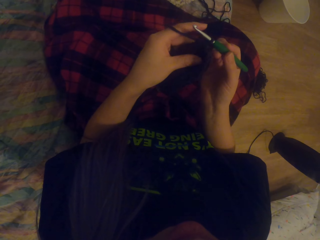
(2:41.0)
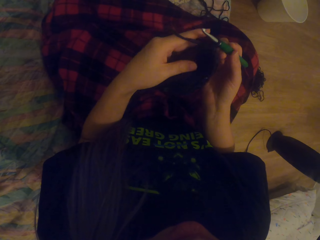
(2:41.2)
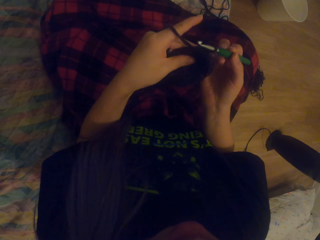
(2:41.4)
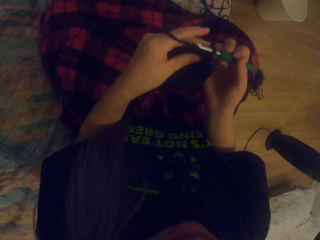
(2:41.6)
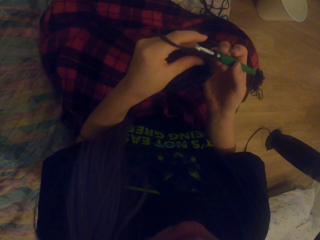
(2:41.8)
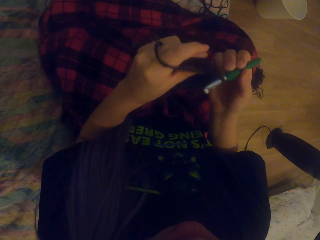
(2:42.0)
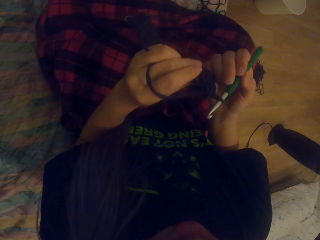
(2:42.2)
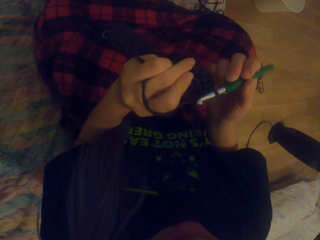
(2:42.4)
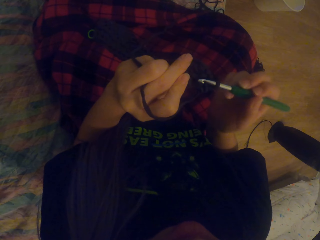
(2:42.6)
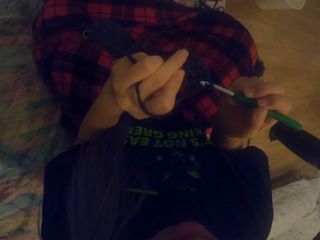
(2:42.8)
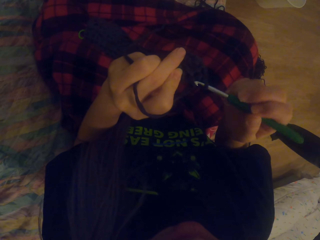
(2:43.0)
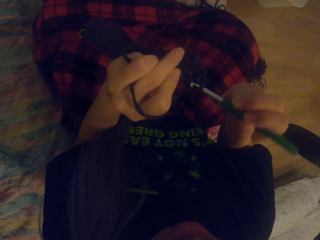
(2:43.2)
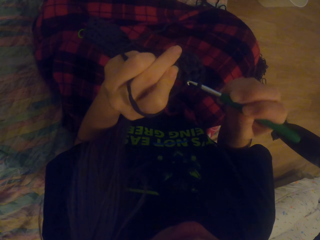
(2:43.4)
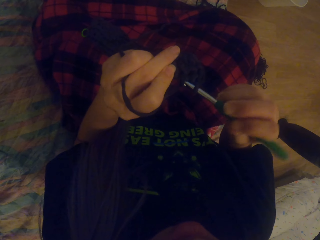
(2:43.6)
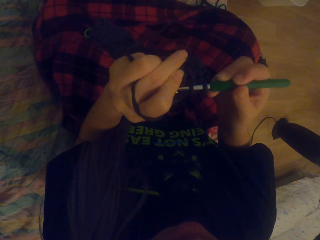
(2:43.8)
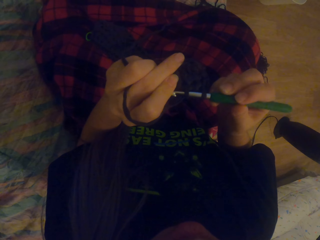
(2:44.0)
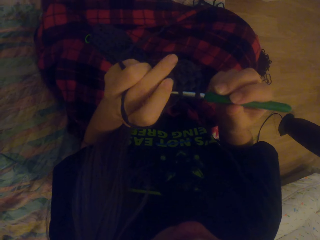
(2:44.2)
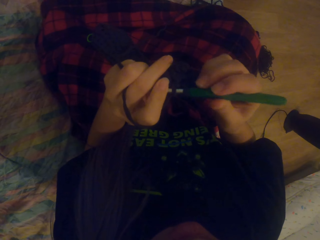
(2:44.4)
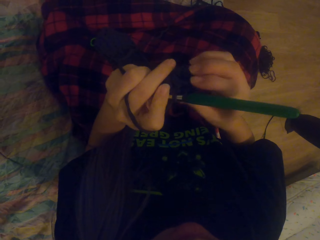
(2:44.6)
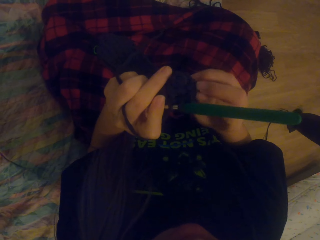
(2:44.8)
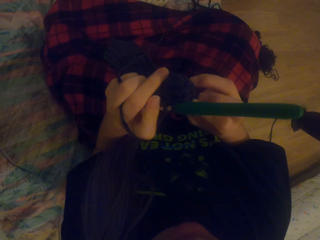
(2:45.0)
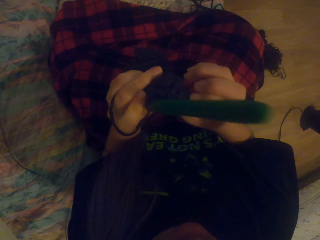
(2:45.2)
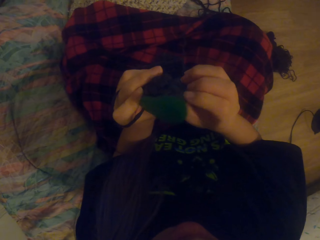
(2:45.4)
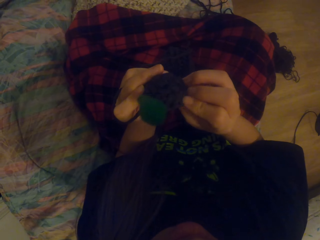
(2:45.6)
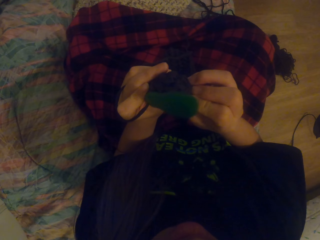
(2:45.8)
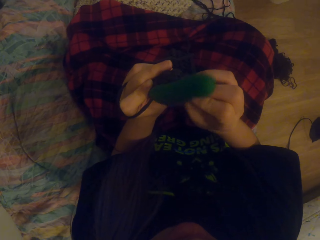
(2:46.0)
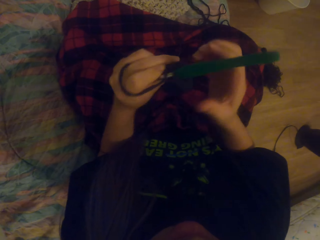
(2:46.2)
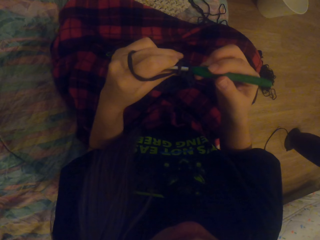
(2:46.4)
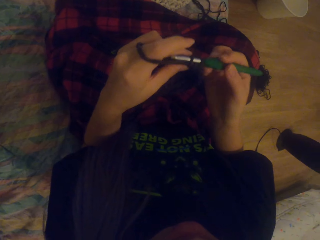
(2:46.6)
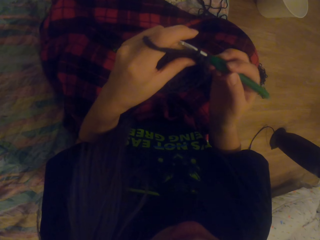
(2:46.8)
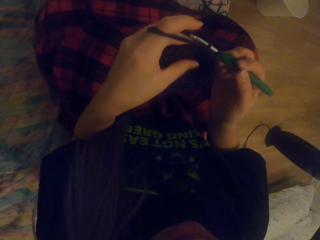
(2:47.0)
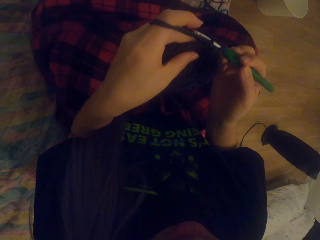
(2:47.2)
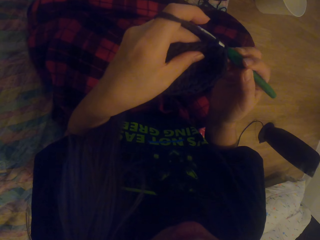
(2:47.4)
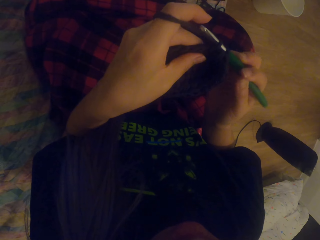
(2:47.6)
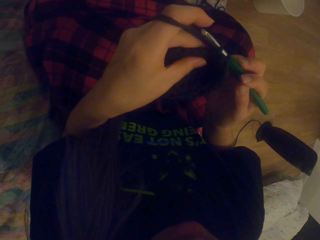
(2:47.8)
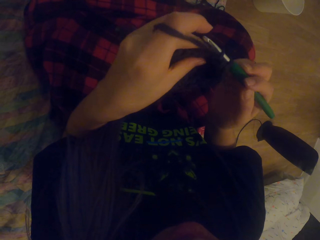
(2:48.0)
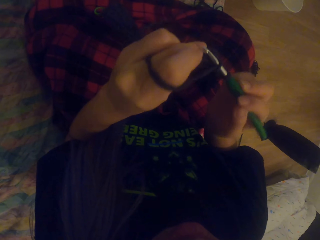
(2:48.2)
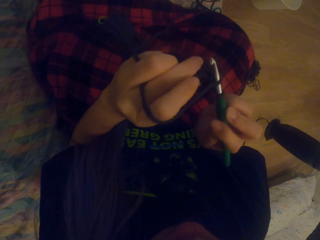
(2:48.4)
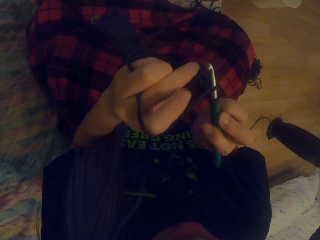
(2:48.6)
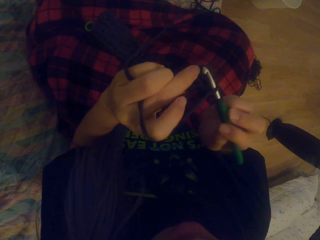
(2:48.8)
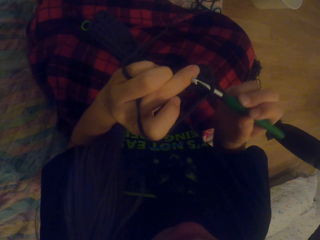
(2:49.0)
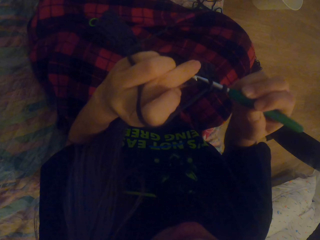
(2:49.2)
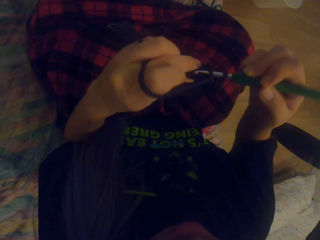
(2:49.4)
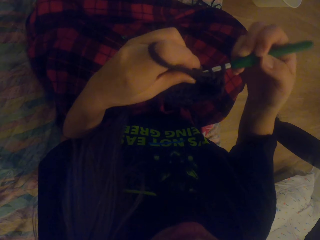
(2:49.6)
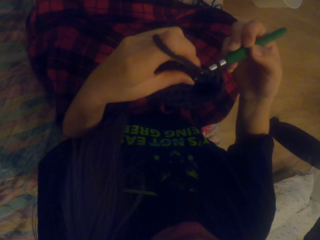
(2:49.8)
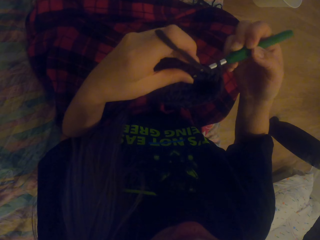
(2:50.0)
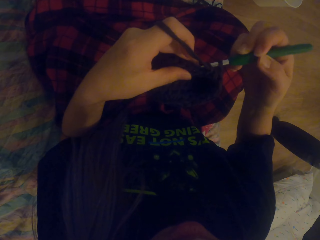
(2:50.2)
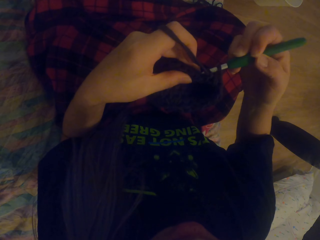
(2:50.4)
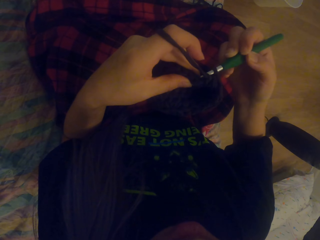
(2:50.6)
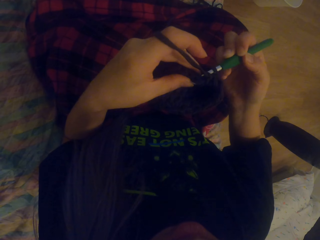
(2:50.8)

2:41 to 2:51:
The camera wearer crochets using a yarn and a crochet hook.

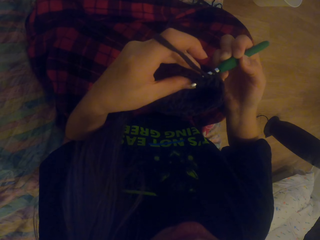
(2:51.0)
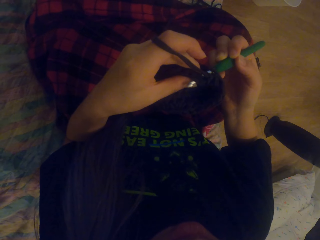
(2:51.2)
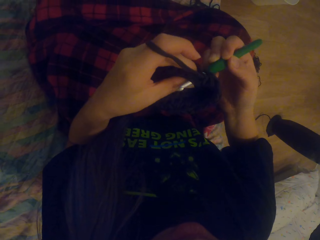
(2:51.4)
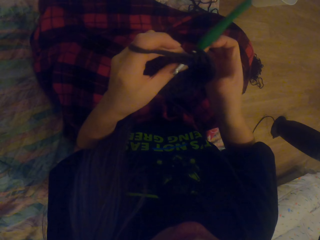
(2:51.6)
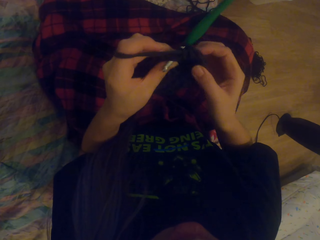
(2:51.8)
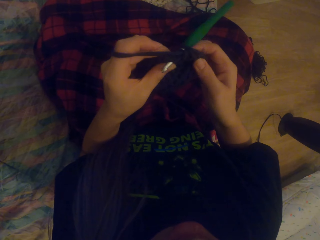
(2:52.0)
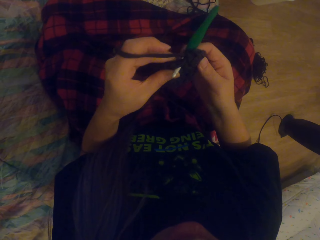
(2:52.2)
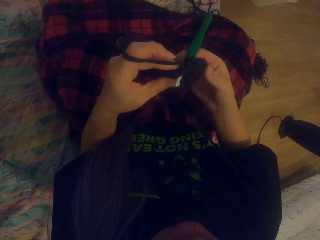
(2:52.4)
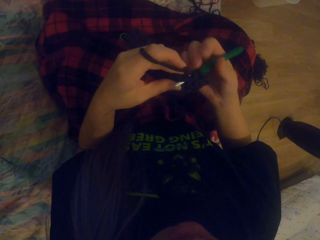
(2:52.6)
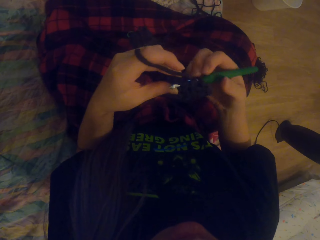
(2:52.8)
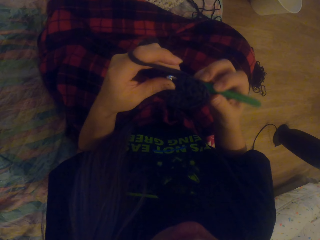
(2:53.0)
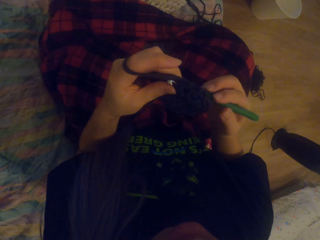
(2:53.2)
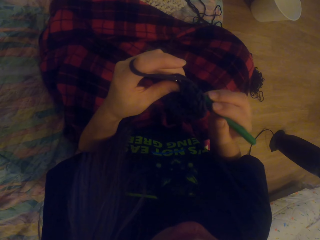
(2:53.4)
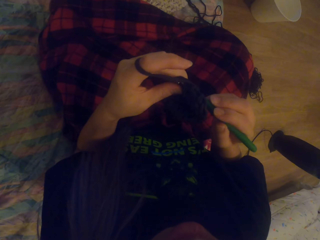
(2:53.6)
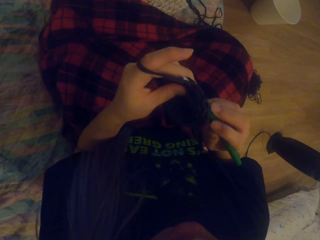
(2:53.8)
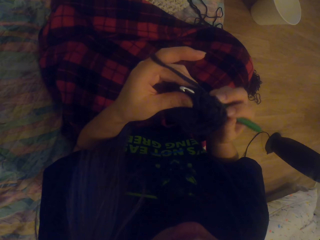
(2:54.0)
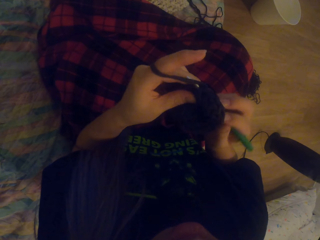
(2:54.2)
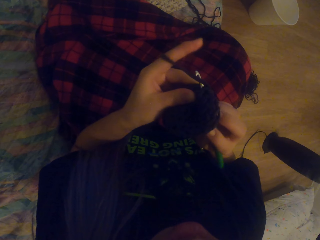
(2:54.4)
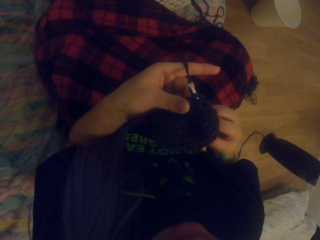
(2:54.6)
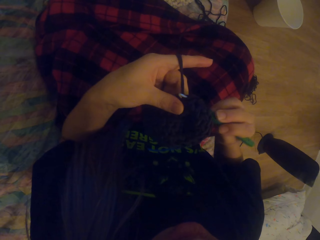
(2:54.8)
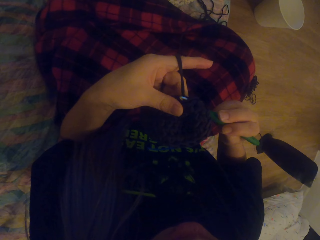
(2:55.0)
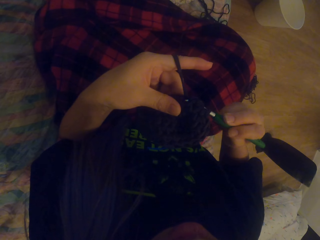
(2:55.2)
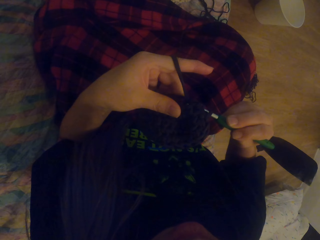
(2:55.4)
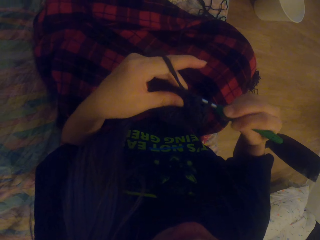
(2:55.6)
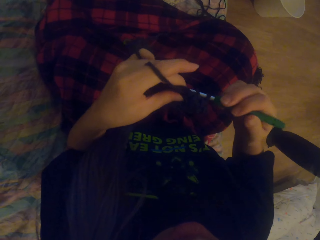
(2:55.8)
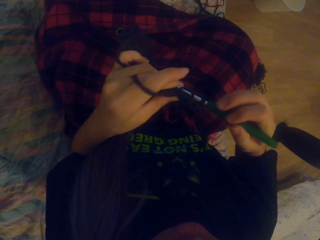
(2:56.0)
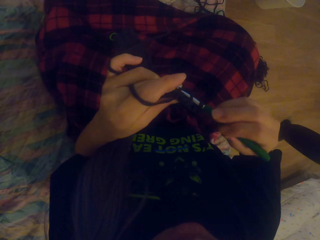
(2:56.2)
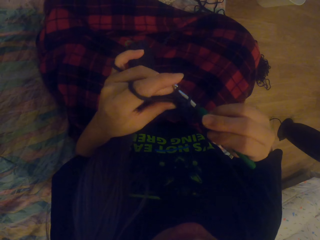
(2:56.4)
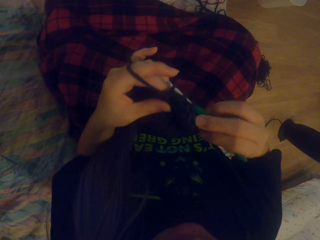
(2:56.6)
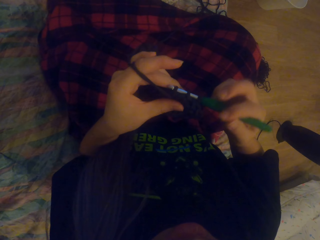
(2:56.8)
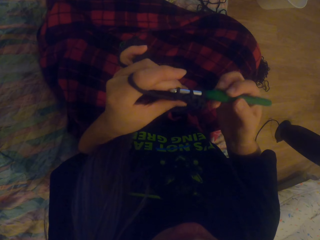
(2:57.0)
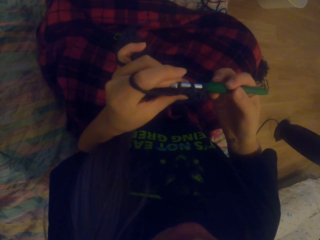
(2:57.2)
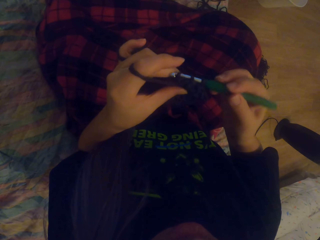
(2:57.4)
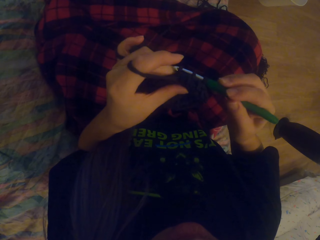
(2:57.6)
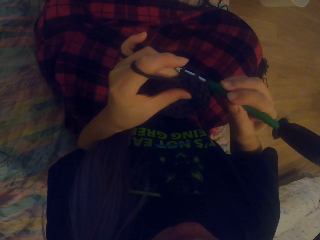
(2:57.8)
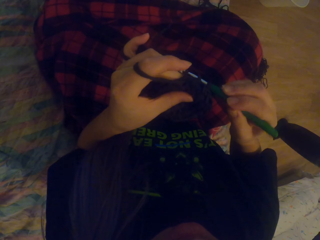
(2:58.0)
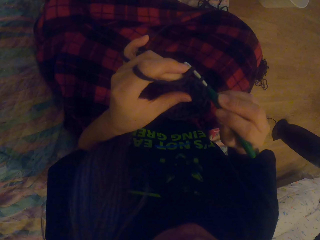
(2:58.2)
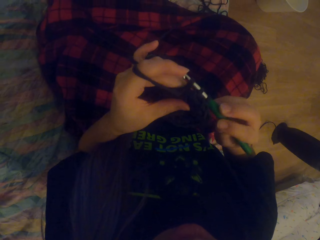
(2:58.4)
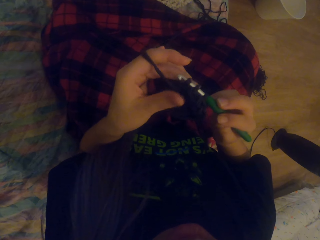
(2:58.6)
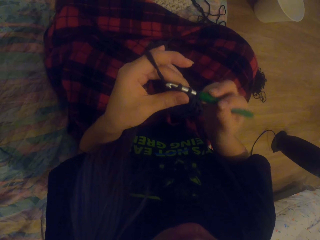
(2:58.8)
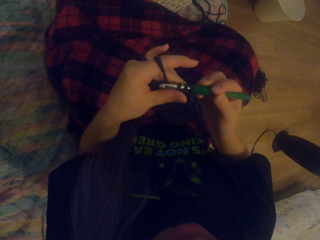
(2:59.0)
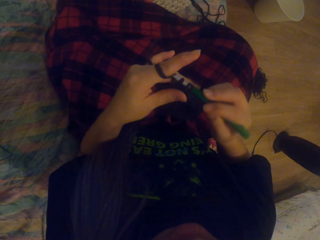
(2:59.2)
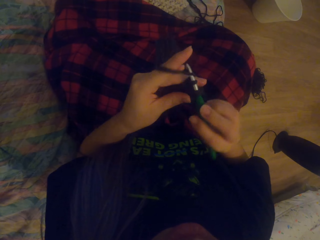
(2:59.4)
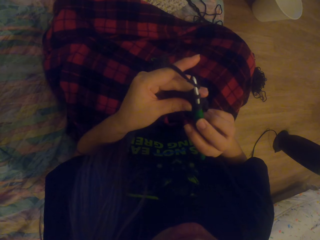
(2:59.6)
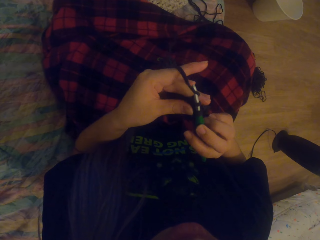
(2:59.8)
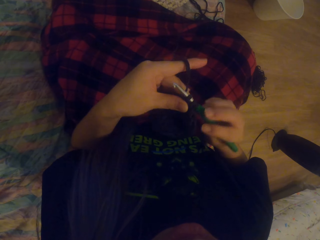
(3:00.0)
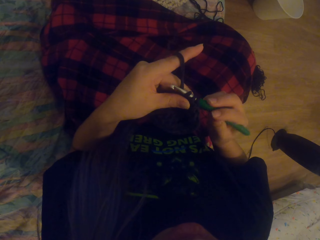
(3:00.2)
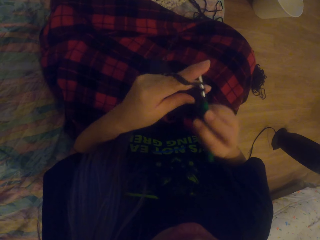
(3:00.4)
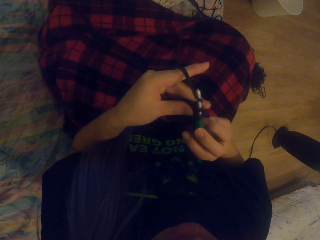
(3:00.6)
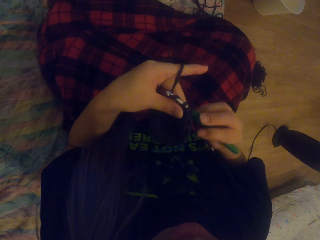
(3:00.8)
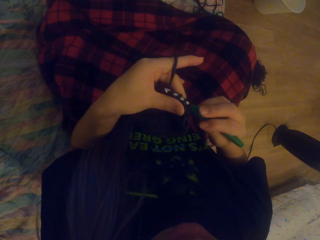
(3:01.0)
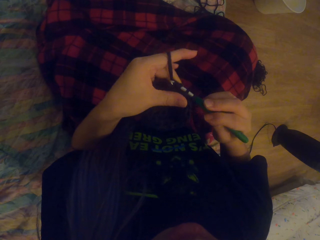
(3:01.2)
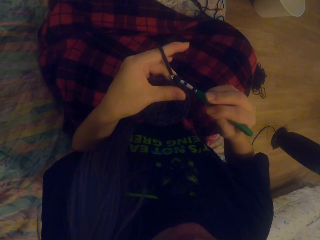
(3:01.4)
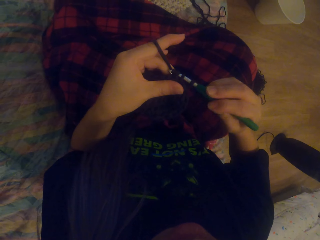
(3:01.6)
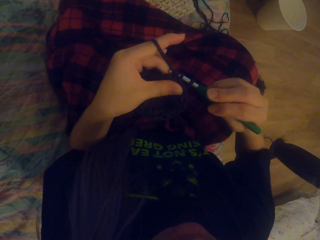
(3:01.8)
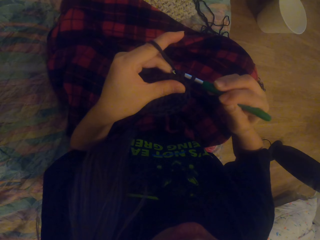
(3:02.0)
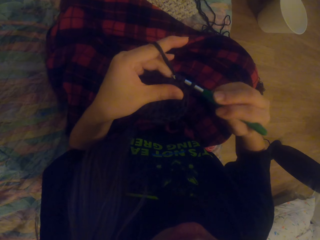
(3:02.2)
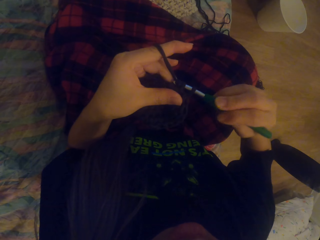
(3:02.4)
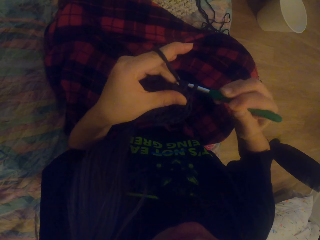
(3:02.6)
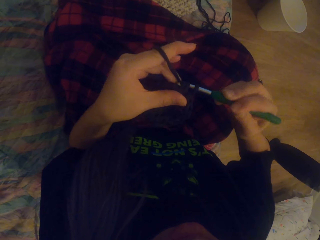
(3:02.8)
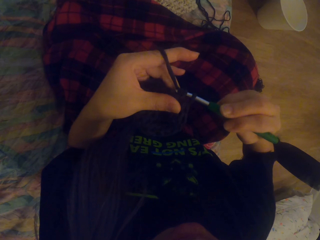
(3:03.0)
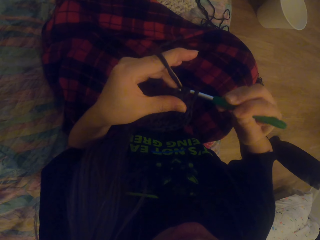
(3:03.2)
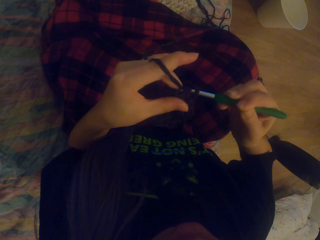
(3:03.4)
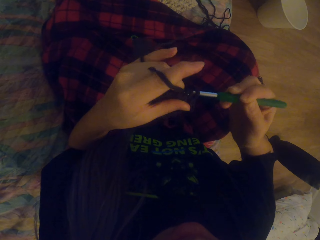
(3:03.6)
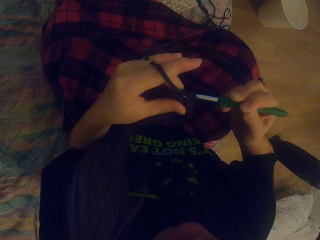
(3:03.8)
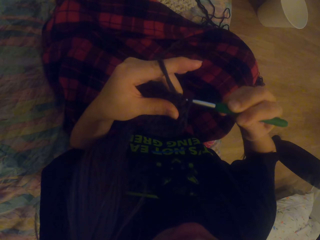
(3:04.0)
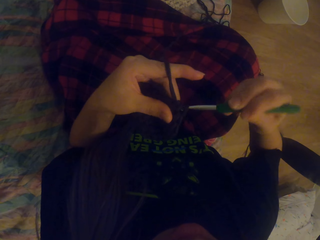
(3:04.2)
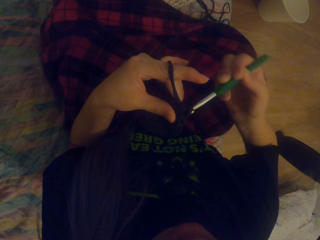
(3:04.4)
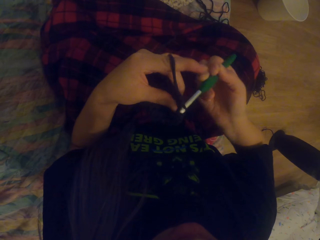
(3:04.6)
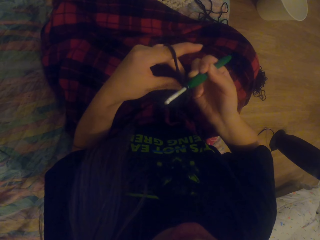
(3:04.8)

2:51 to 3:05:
The camera wearer stretches the crochet. They crochet using a yarn and a crochet hook.
